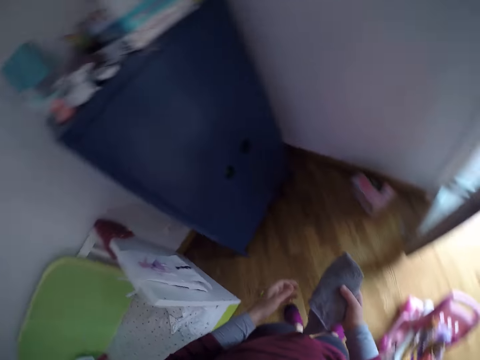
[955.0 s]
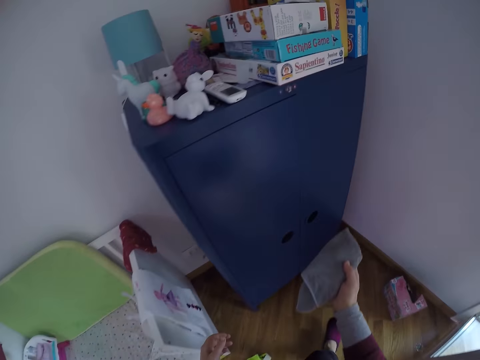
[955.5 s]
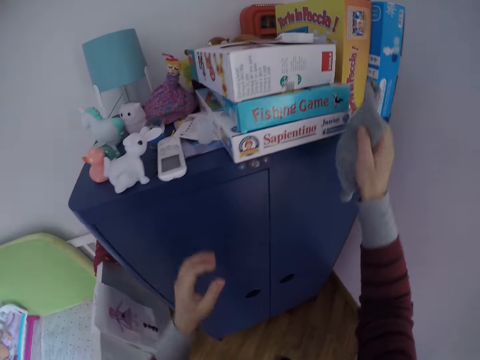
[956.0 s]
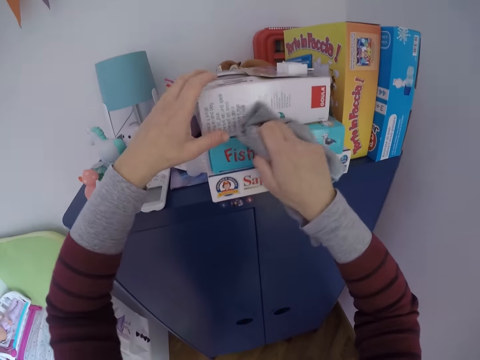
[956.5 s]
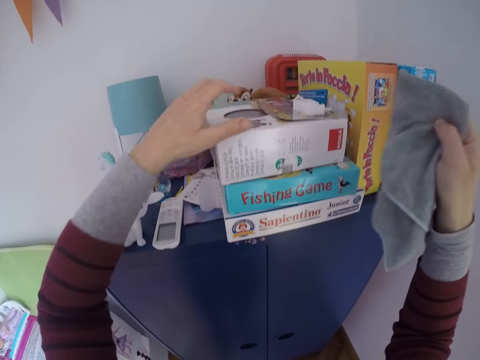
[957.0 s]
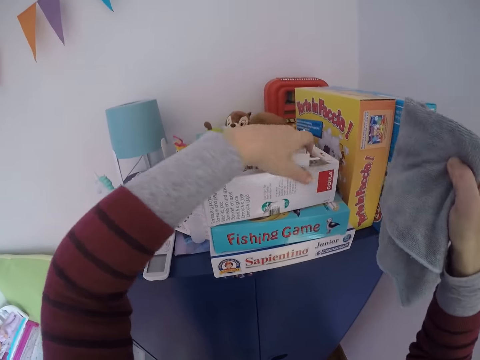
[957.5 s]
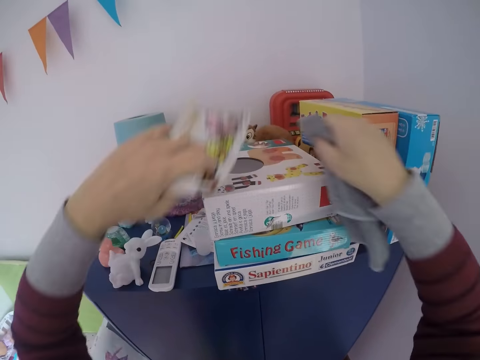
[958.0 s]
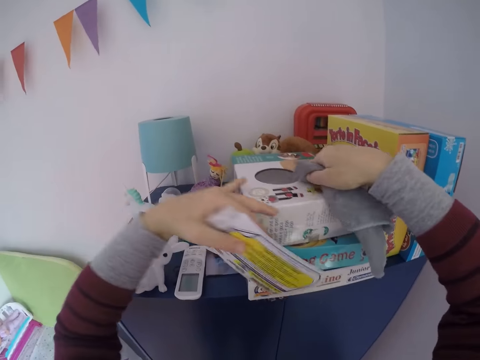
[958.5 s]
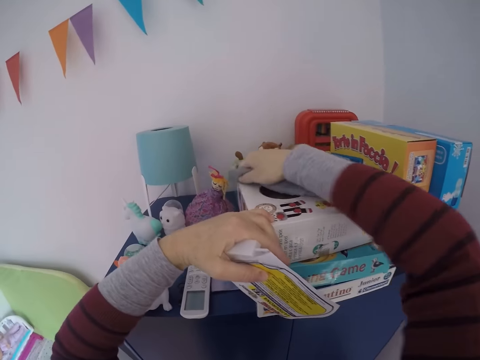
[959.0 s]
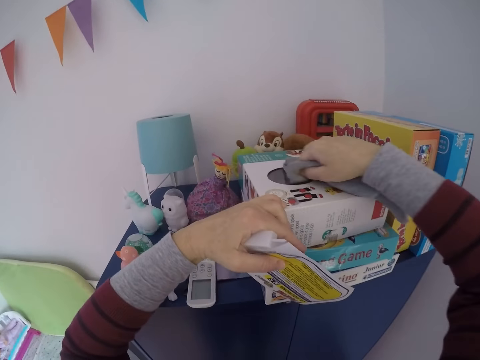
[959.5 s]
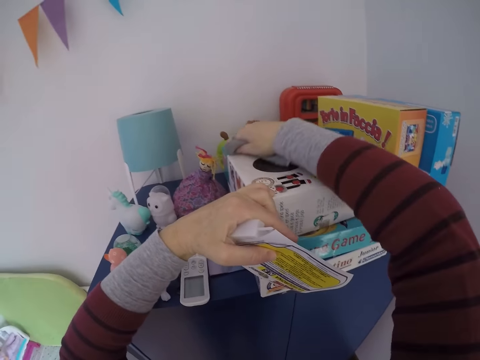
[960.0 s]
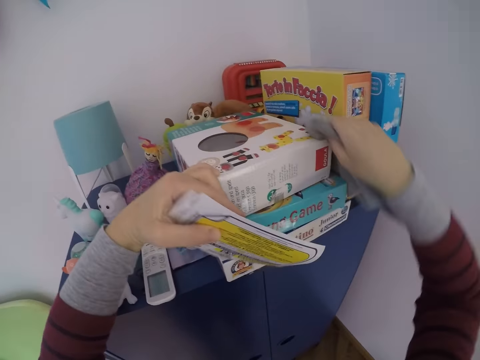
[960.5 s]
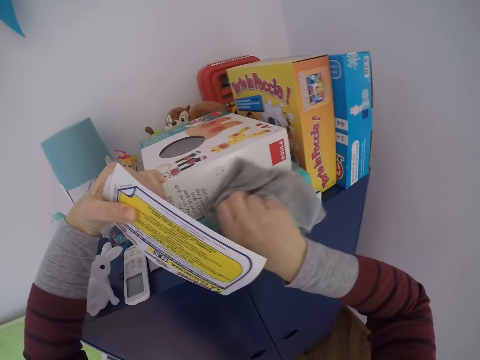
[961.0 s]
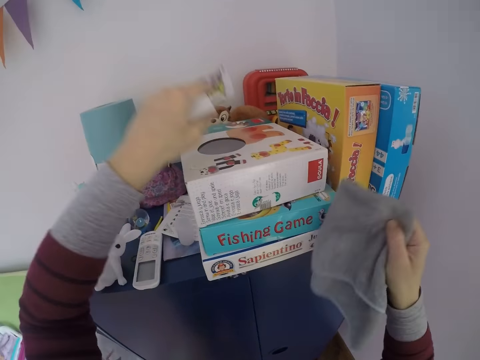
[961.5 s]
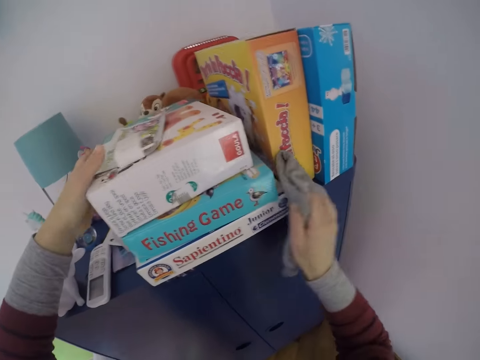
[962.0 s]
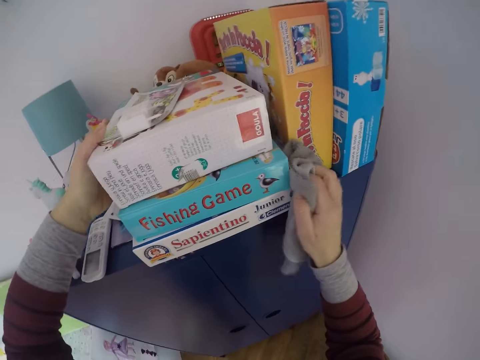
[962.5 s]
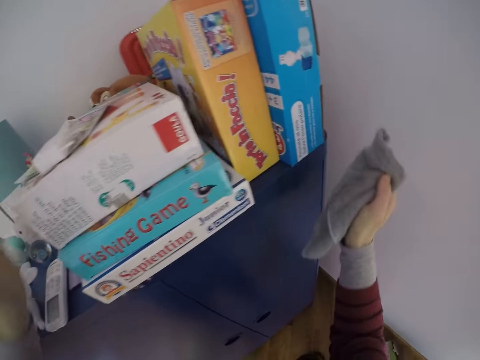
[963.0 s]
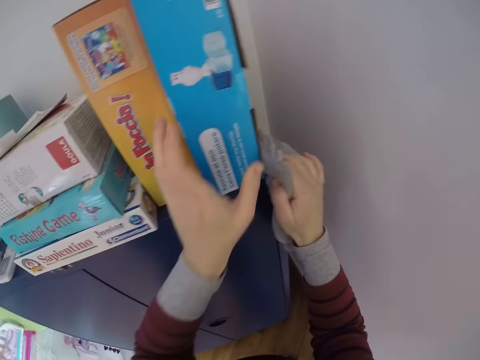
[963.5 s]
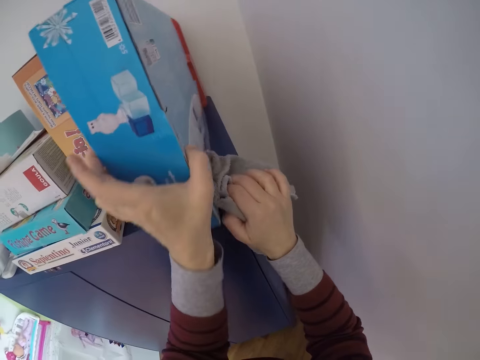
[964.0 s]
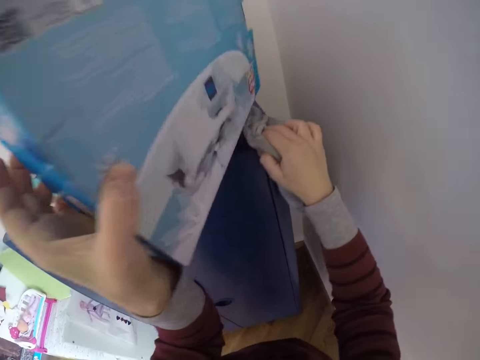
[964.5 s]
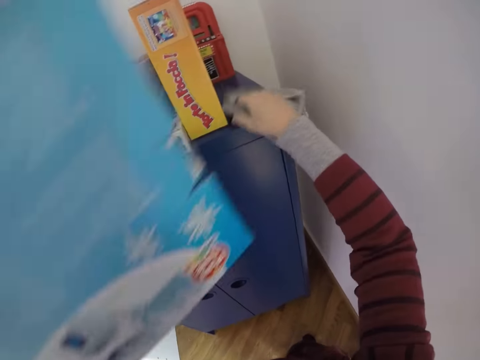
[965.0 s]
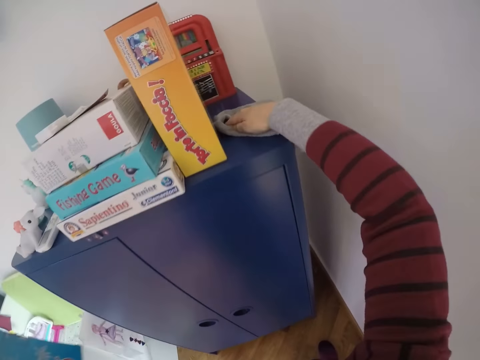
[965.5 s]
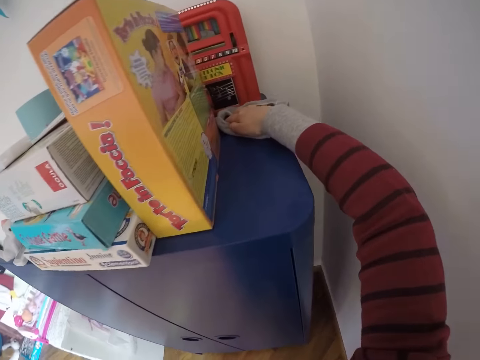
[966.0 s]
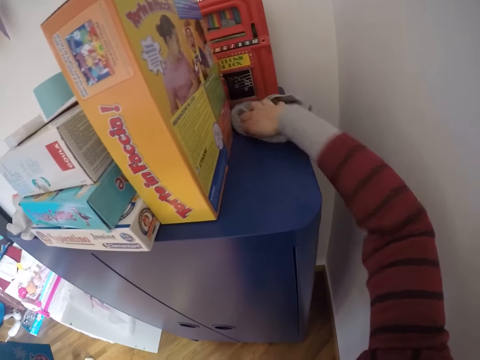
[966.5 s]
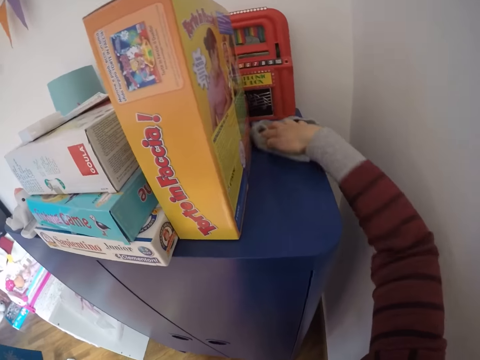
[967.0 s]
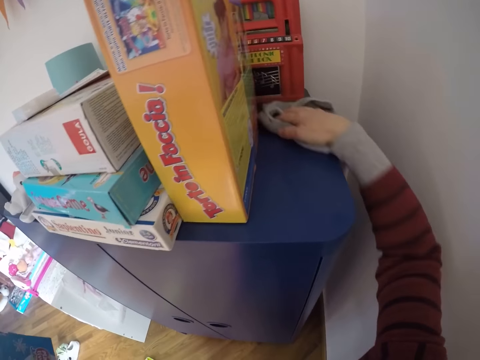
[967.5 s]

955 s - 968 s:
The camera wearer looks around and walks around. She cleans a stack of three board game boxes on a wardrobe or cabinet with the towel in her right hand. She picks up a charger and its packaging from the top of the three boxes with her left hand. She cleans the top of the three board game boxes on the wardrobe with the towel in her right hand. She drops the charger and its packaging on the top of the stack of three boxes with her left hand. She wipes the boxes on the cabinet with the hand towel. She picks up a polar bear board game from the top of the wardrobe with her left hand. She cleans the top of the wardrobe with the towel in her right hand.

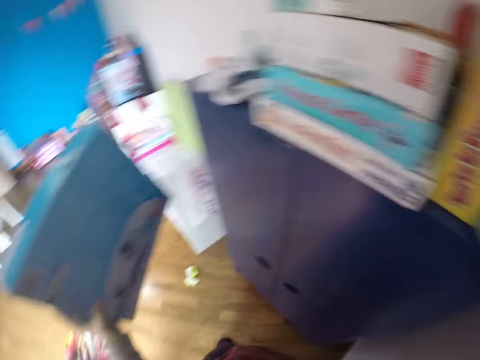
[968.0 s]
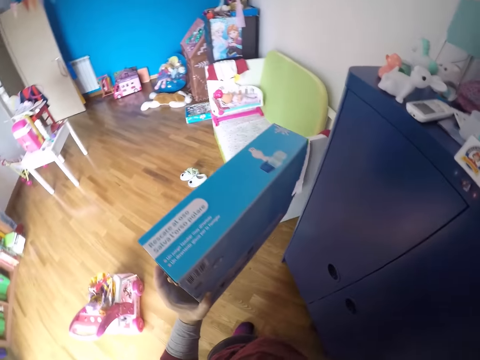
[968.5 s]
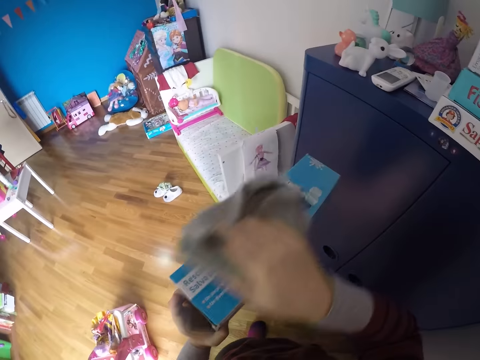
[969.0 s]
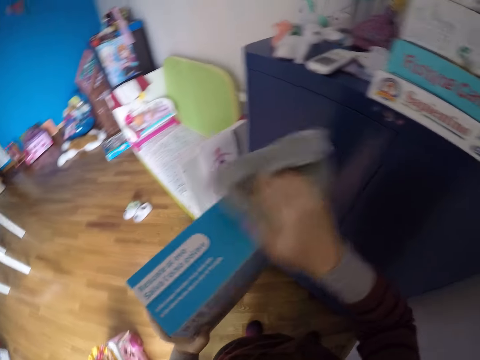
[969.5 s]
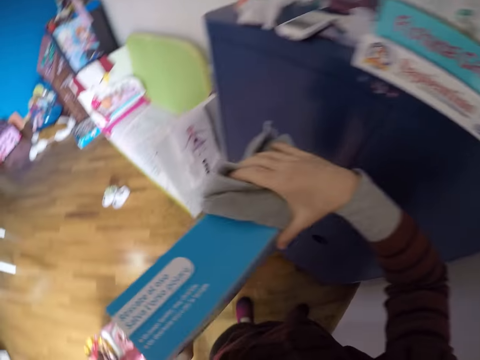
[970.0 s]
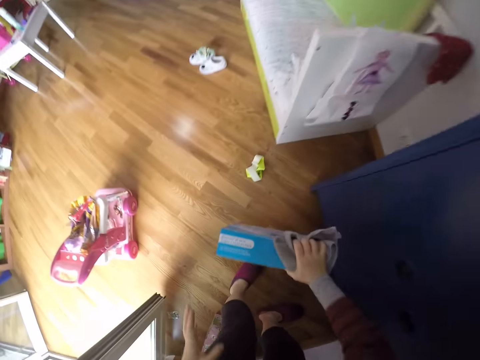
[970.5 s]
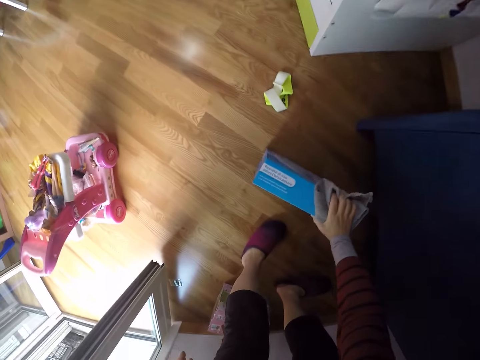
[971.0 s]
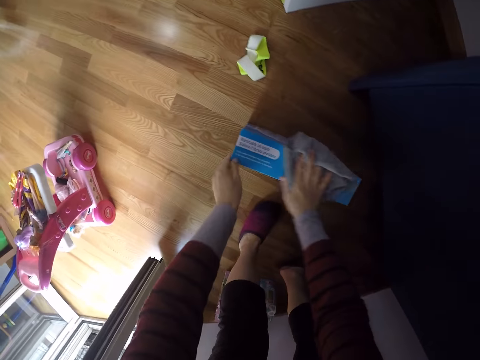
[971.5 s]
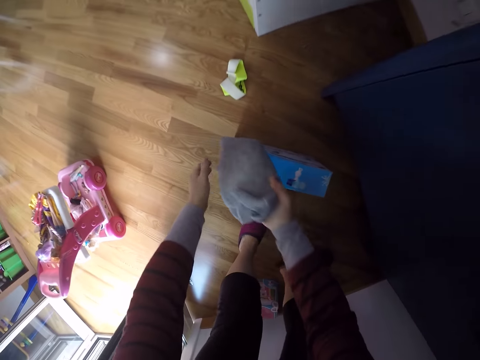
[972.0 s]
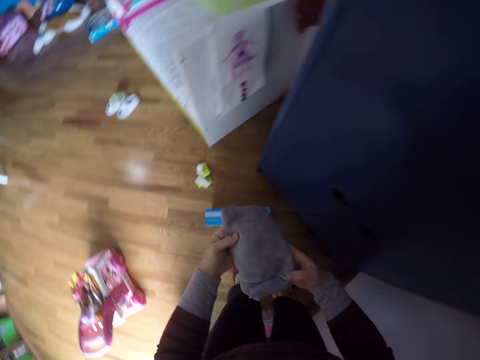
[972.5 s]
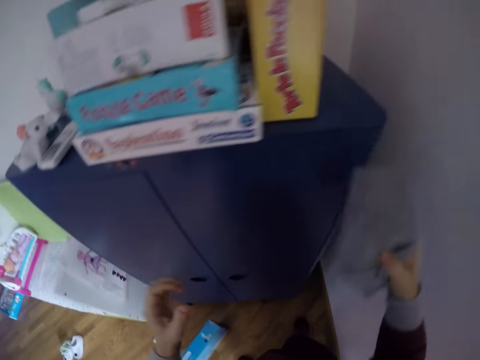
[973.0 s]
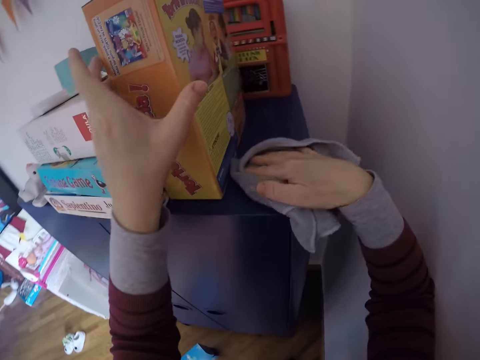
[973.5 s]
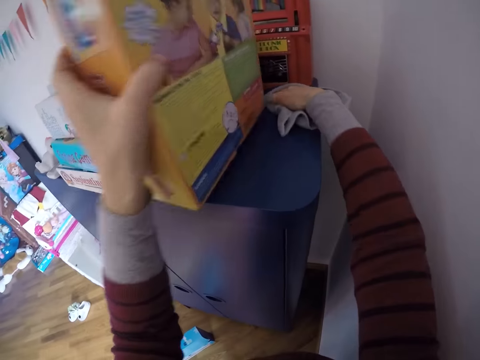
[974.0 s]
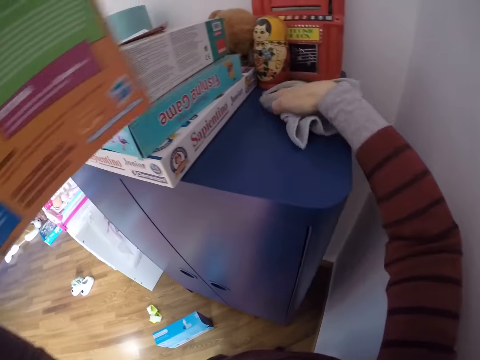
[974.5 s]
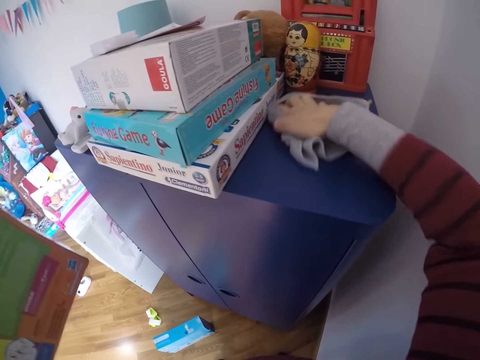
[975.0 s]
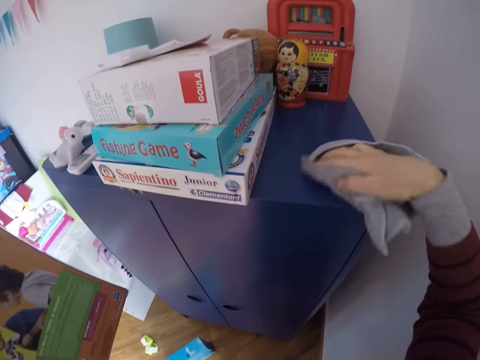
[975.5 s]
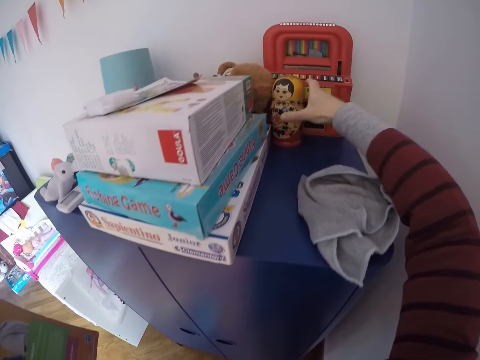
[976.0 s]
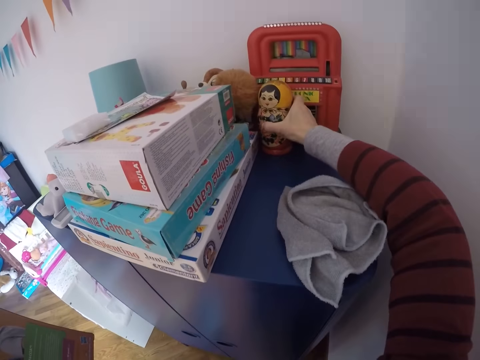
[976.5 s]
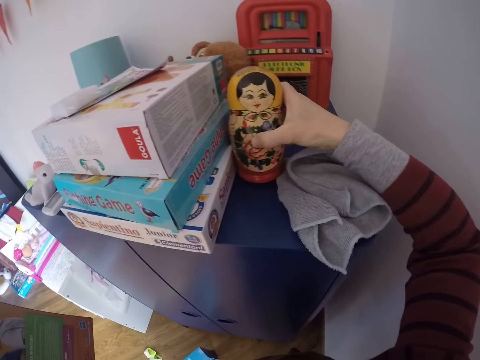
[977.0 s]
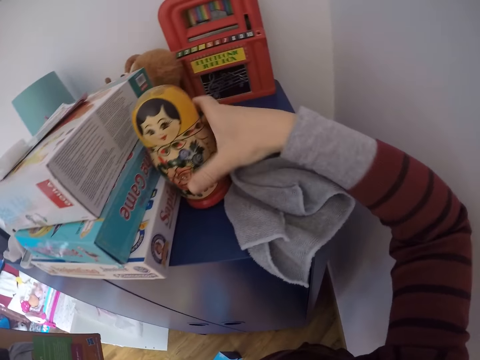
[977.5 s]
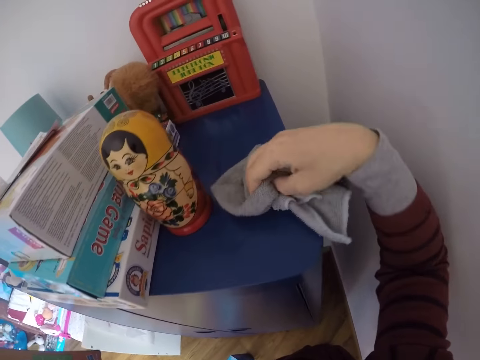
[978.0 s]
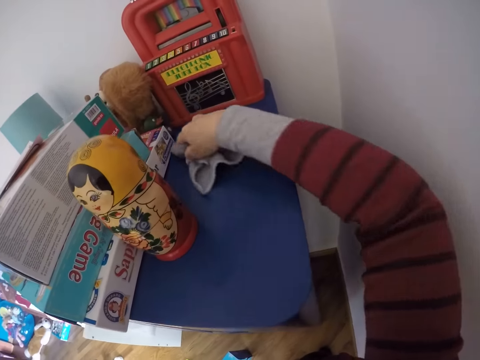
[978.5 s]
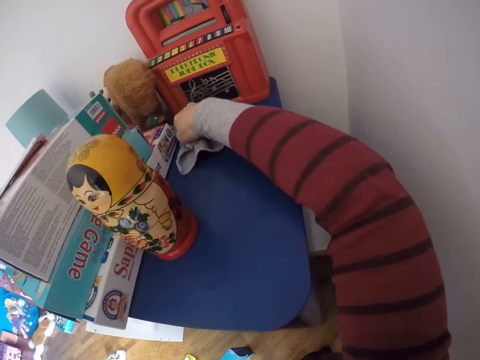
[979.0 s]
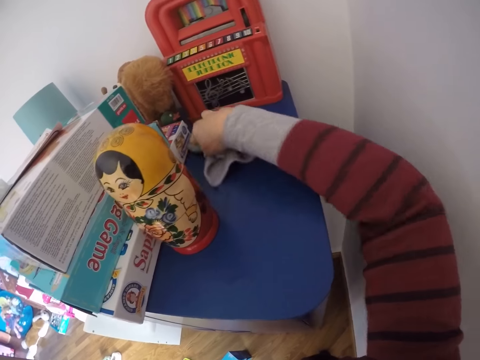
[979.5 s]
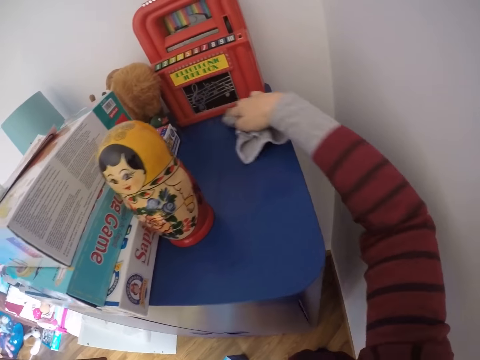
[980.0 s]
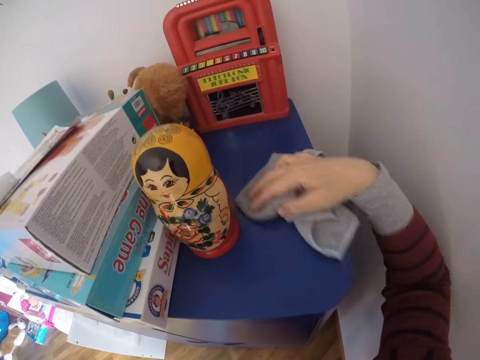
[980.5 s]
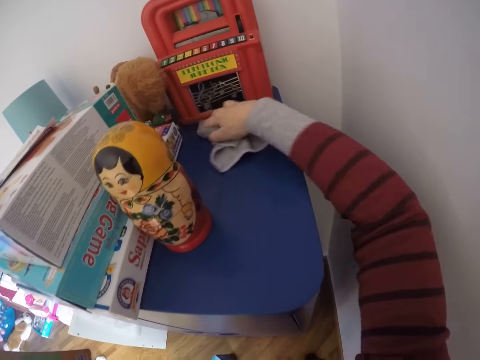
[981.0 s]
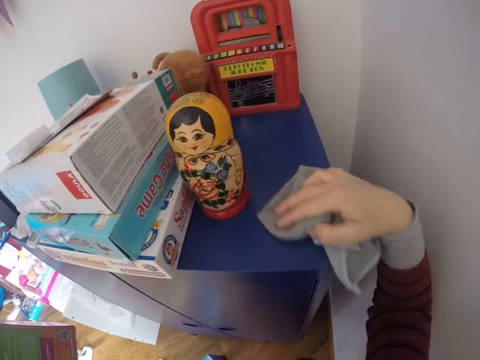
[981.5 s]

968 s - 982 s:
The camera wearer looks around. She cleans the polar bear board game with the towel in her right hand. She drops the polar bear board game on the floor with her right hand. She wipes a box with the hand towel. She stands up. She cleans the top of the wardrobe with the towel in her right hand. She picks up another board game from the top of the wardrobe with her left hand. She cleans the top of the wardrobe with the towel in her right hand. She moves a matryoshka doll set from the top of the wardrobe to another part of the wardrobe with her right hand. She cleans the top of the wardrobe with the towel in her right hand.
